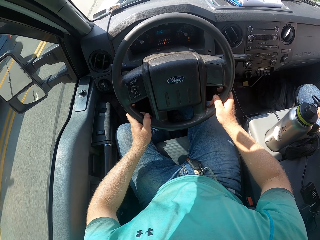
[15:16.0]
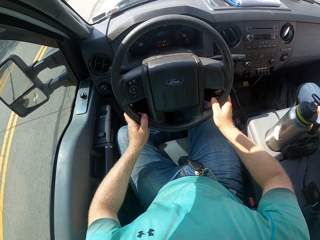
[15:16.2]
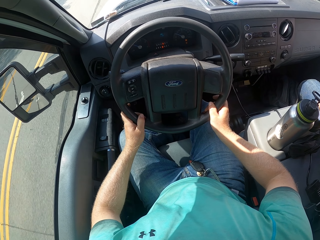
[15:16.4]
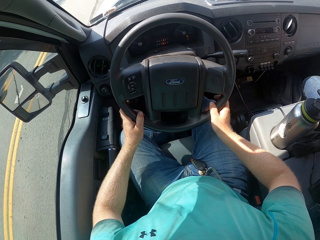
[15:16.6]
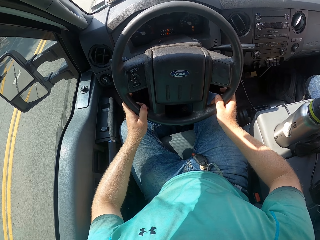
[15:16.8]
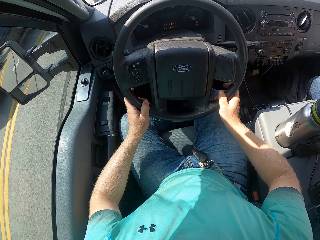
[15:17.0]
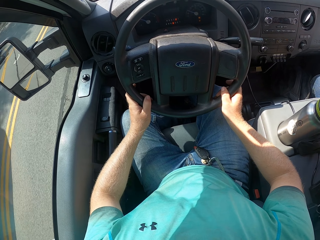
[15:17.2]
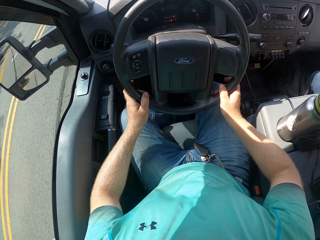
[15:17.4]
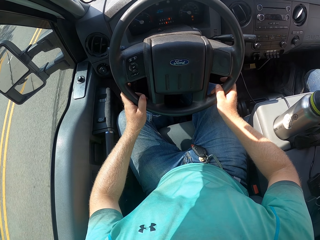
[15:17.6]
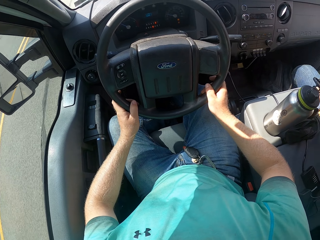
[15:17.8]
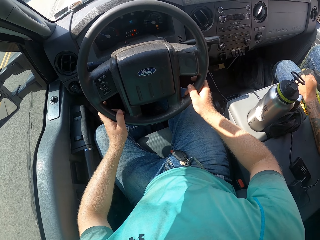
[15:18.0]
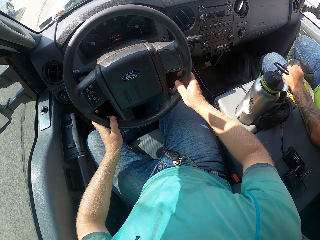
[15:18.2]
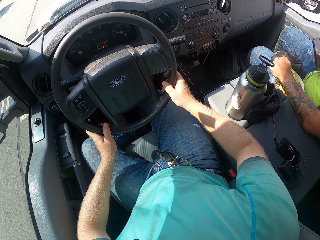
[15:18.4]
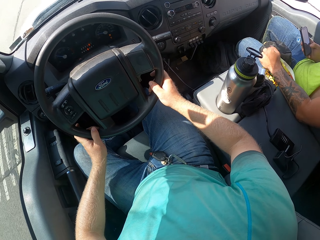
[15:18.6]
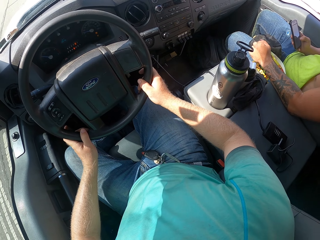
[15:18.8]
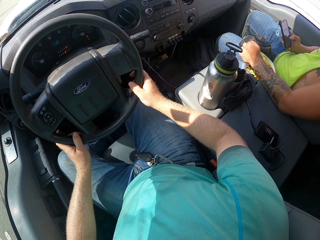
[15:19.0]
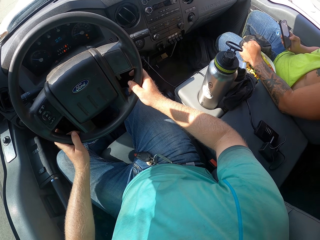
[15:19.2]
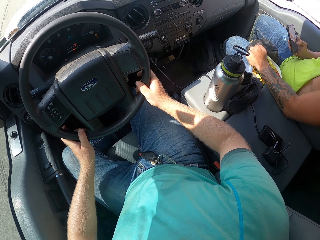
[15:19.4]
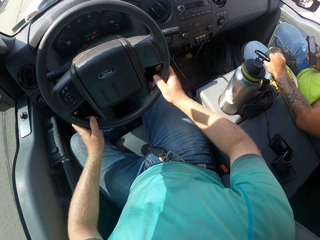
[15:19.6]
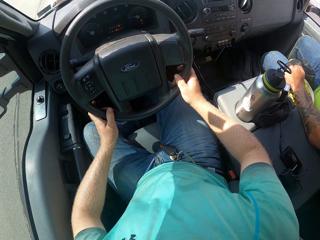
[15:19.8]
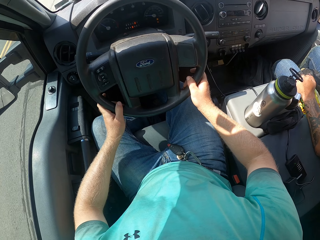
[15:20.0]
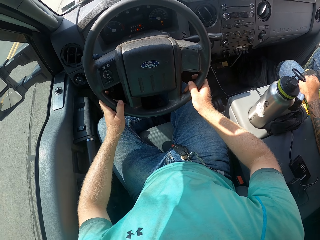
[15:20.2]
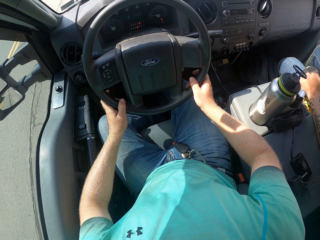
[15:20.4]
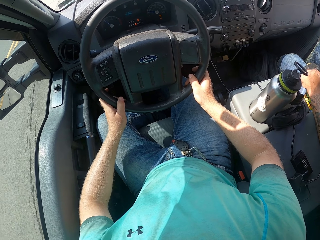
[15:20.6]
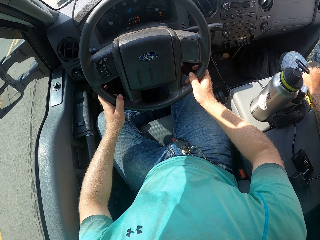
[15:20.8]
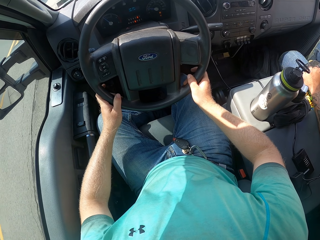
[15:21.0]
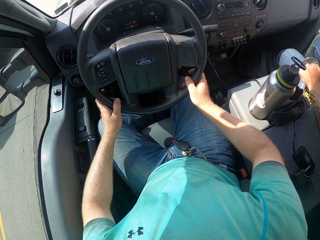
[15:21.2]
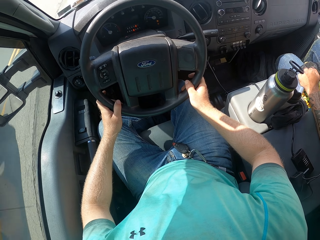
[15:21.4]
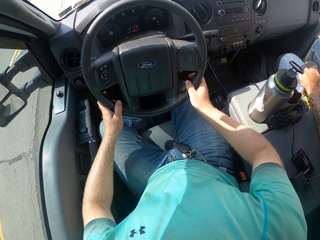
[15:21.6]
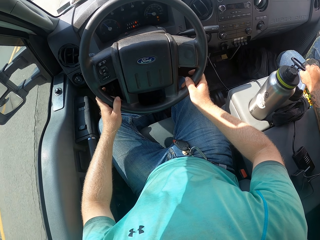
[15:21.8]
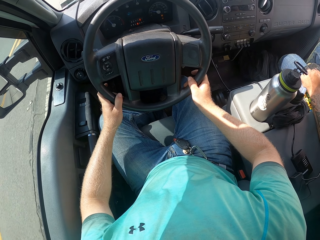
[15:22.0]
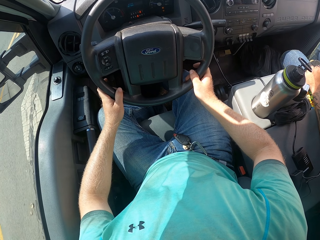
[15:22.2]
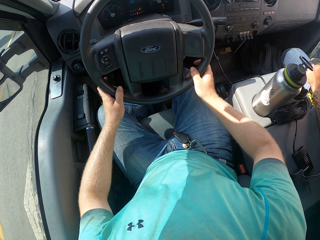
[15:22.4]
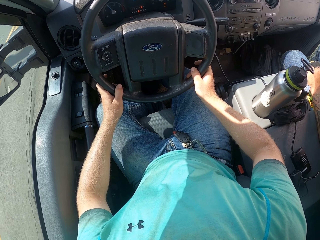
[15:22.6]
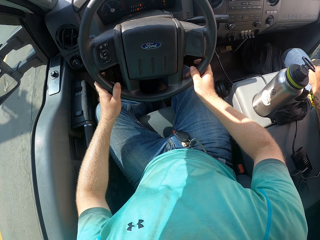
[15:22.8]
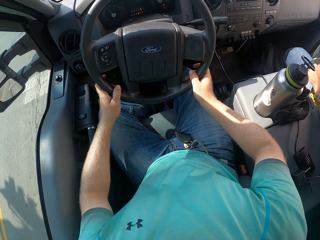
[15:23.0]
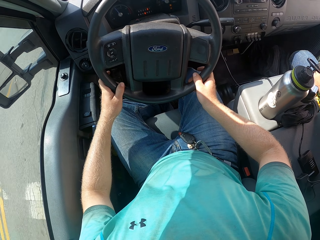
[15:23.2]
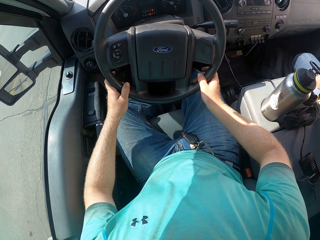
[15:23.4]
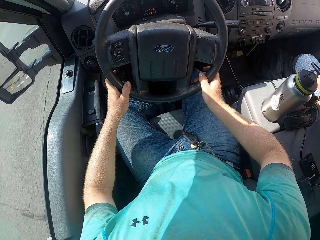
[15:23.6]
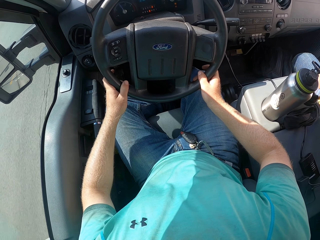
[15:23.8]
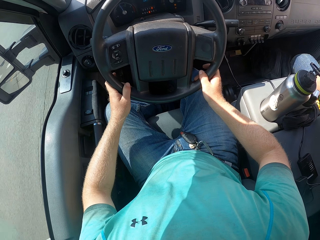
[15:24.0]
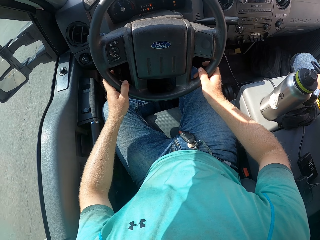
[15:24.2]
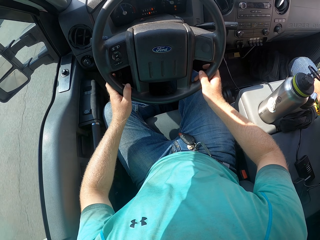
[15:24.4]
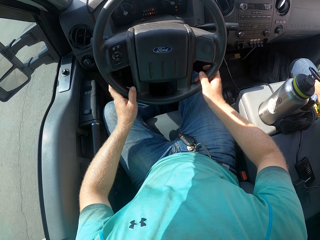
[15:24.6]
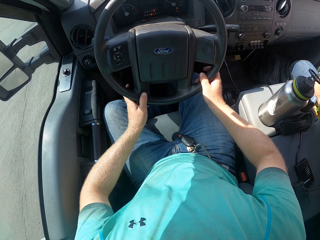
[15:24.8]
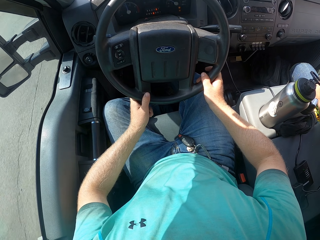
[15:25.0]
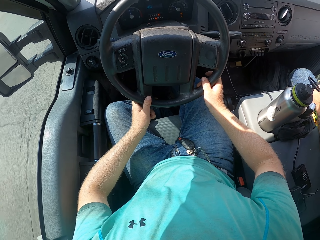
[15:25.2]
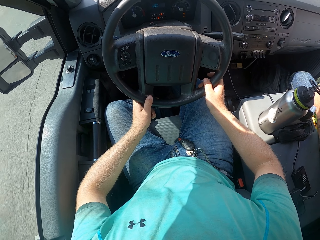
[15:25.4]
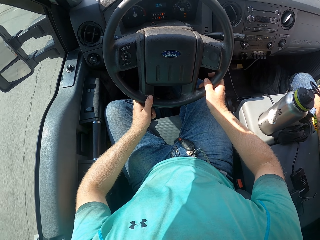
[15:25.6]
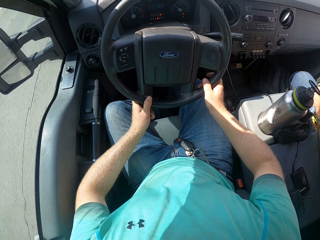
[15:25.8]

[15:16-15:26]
The camera wearer looks around.

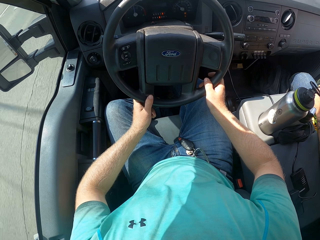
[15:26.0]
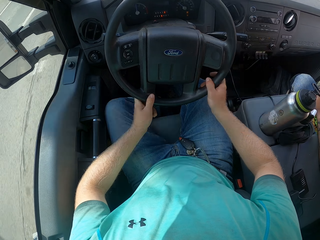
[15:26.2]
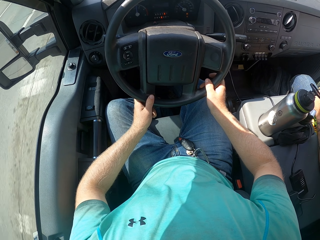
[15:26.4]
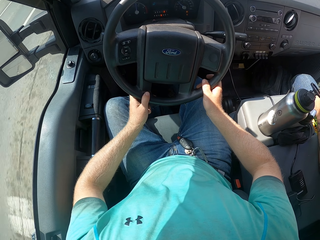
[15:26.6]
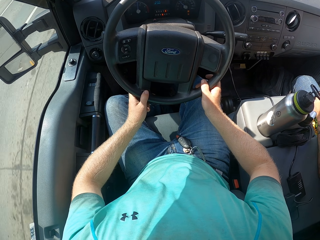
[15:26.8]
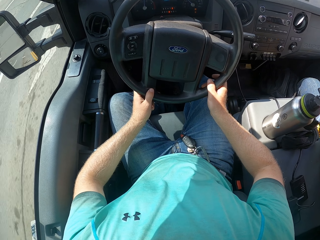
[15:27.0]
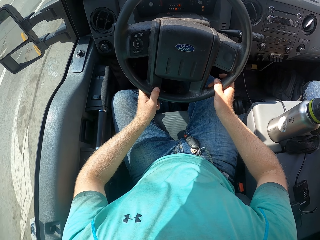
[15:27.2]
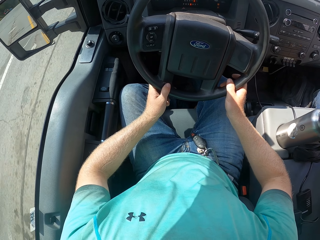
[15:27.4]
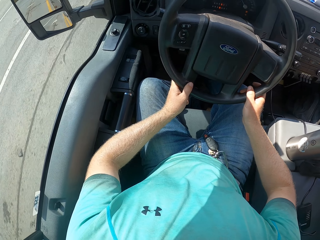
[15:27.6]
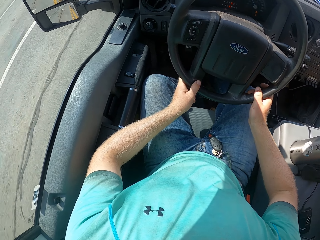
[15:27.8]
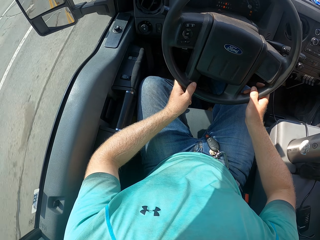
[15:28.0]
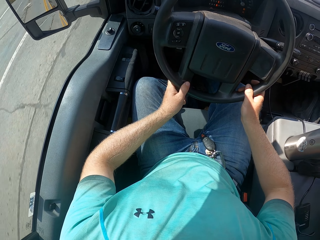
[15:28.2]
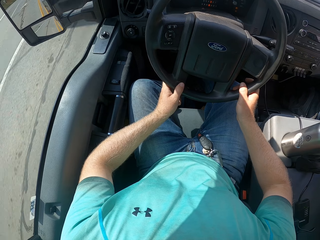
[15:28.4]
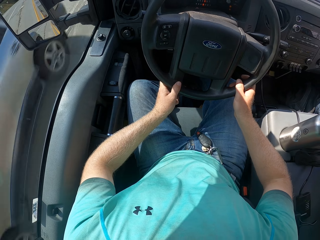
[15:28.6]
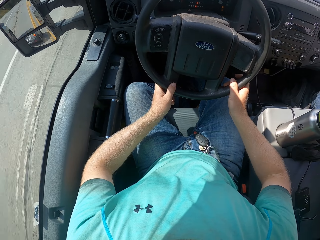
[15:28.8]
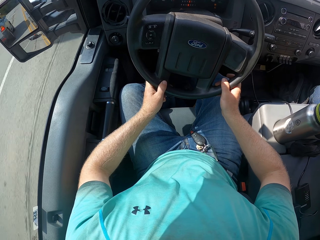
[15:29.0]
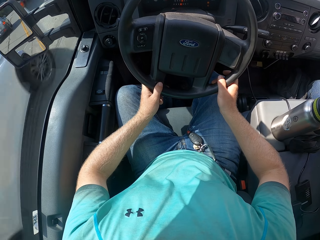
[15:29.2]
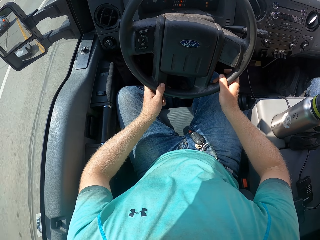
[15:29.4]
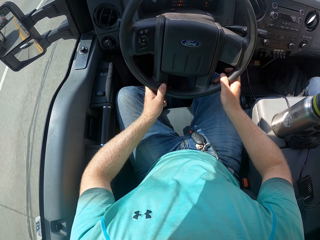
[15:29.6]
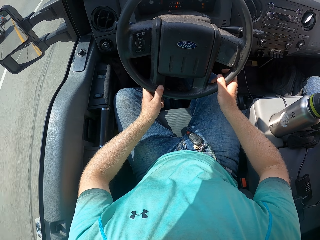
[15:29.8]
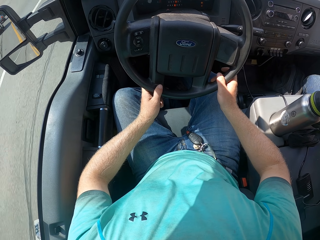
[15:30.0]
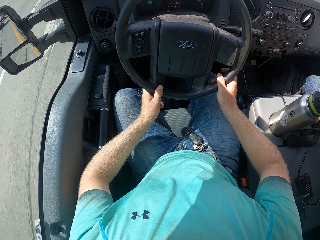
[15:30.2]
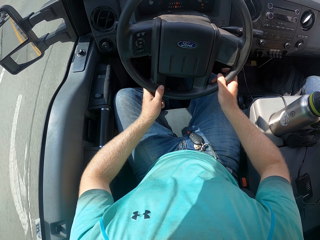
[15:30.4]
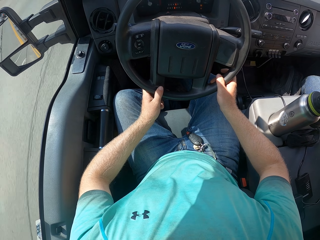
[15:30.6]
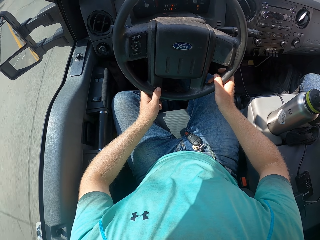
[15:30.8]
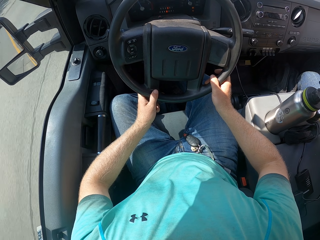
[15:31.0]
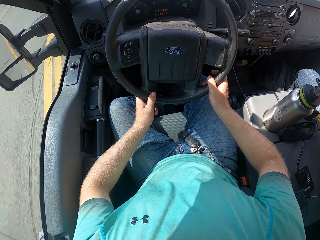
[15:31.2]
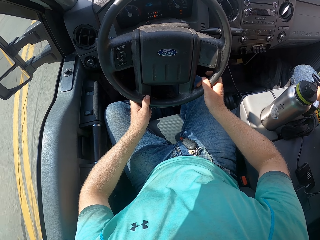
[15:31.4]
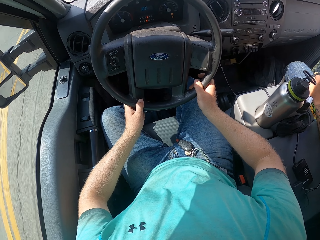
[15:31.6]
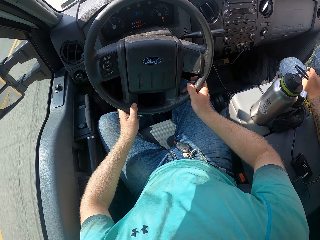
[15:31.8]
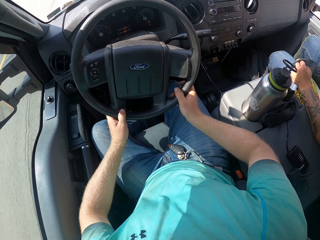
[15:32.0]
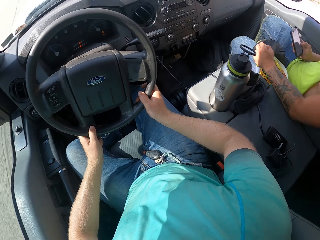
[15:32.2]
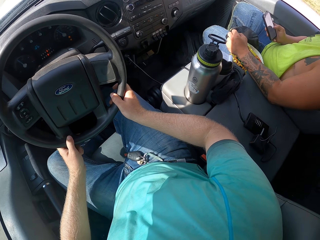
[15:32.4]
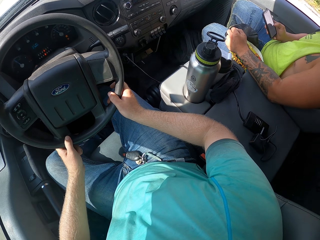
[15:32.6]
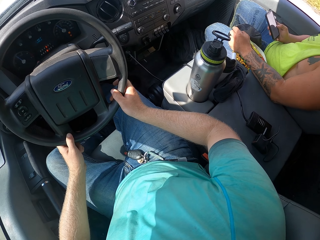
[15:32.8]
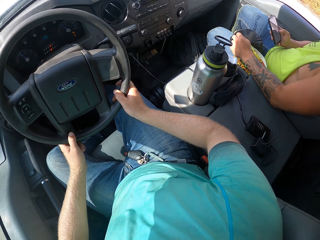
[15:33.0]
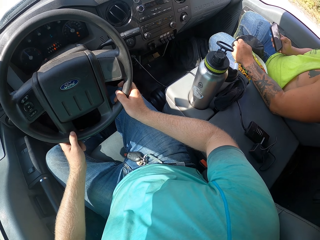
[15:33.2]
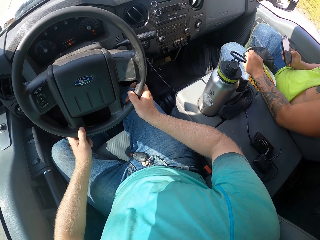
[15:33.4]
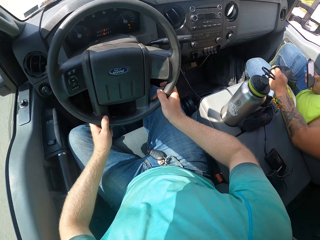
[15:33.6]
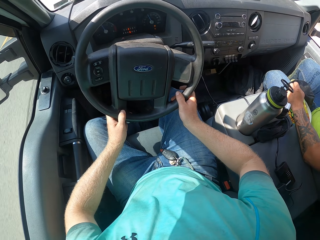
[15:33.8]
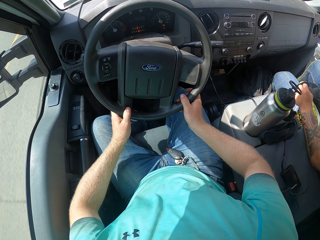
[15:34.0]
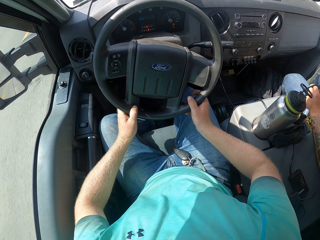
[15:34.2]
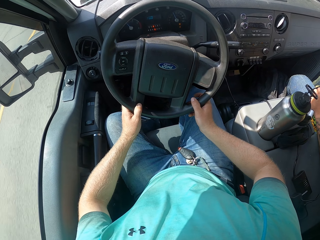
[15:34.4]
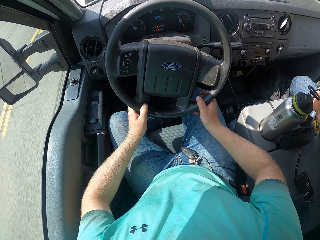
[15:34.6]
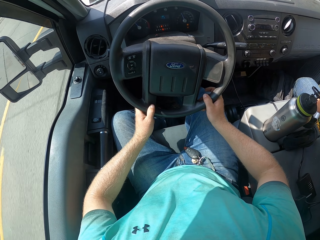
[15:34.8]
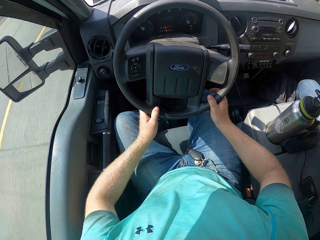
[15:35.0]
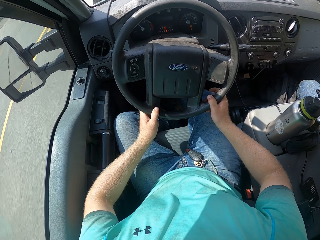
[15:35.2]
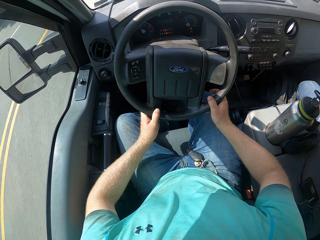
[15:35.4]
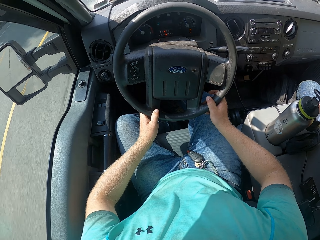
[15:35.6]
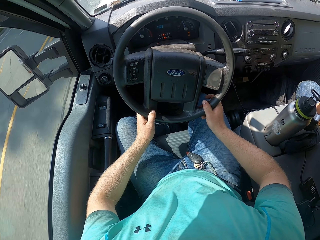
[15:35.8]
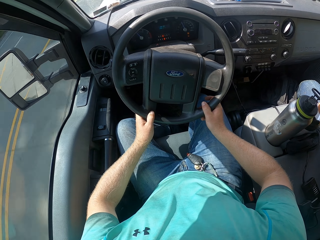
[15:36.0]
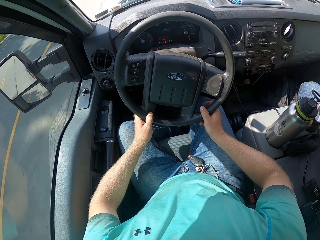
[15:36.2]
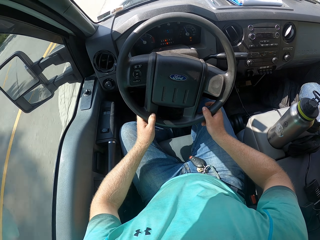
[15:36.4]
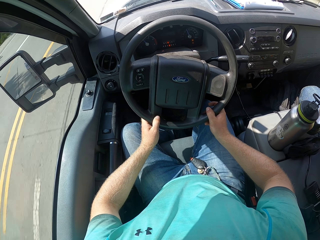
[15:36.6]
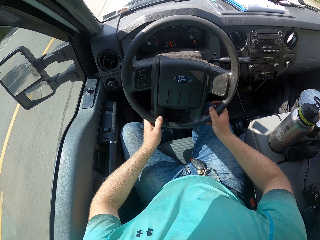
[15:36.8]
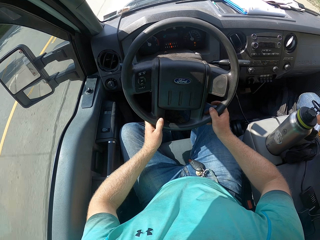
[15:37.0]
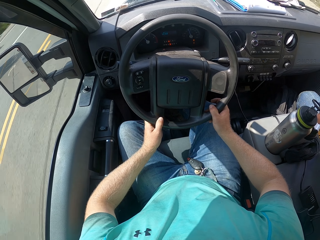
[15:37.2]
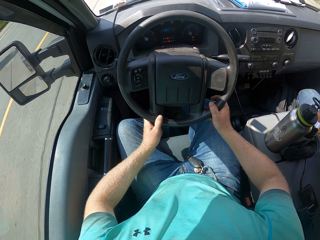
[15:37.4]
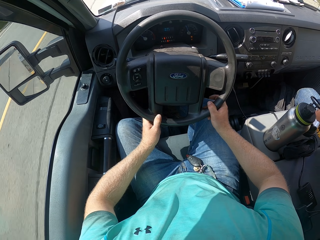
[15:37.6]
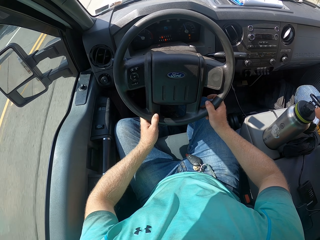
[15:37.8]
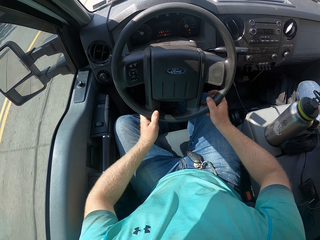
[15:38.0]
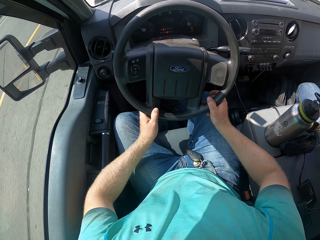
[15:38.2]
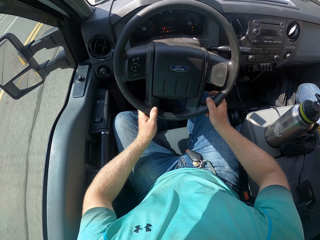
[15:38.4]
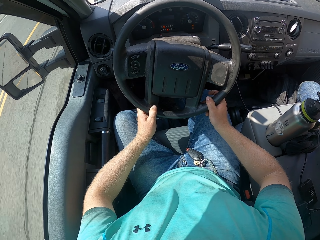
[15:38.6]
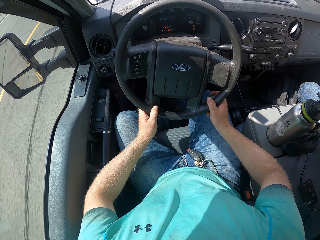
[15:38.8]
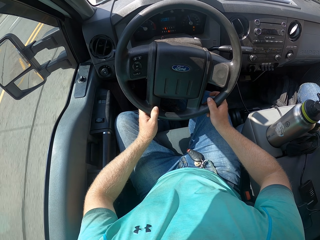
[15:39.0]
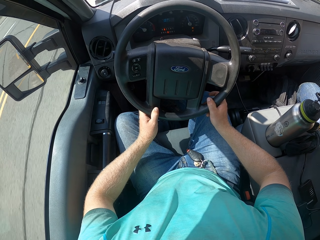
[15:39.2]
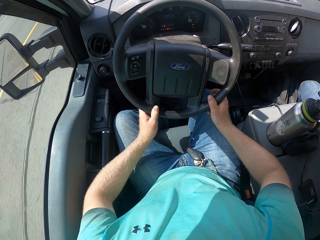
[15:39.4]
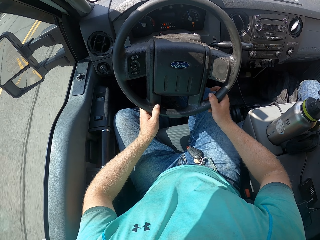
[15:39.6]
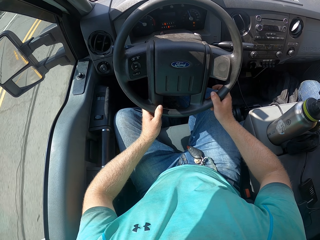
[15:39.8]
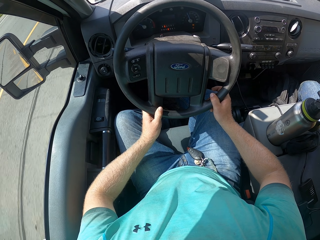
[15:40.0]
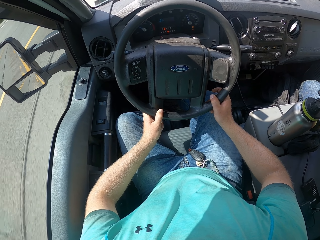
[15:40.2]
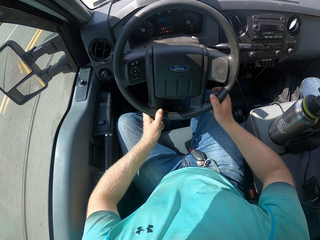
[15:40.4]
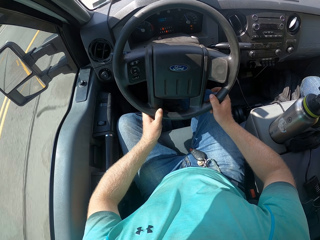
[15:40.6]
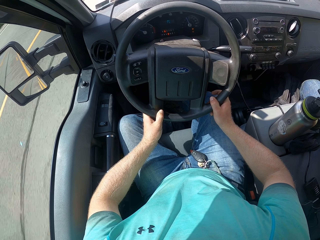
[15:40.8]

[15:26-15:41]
The camera wearer looks at the side mirror. They look around. They look at the side mirror.
